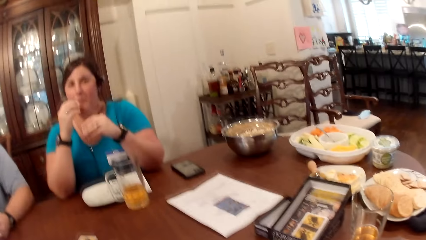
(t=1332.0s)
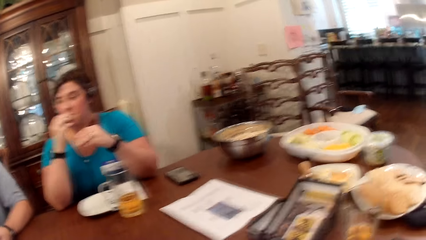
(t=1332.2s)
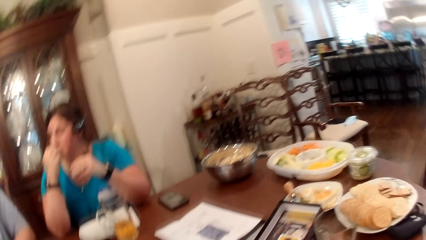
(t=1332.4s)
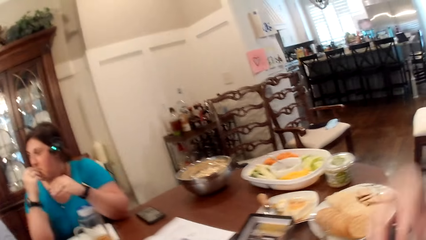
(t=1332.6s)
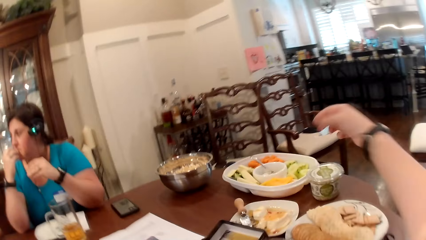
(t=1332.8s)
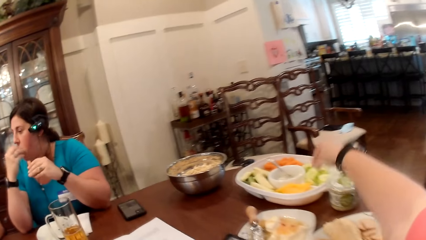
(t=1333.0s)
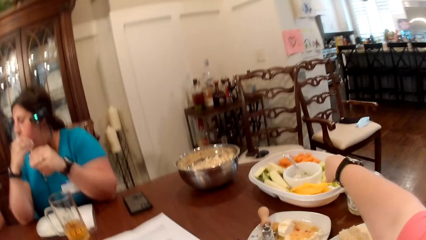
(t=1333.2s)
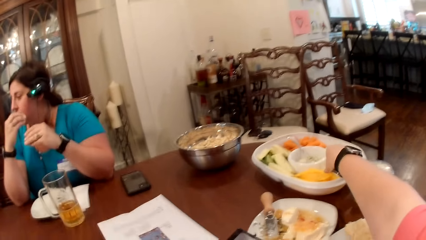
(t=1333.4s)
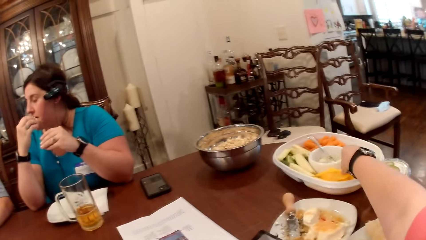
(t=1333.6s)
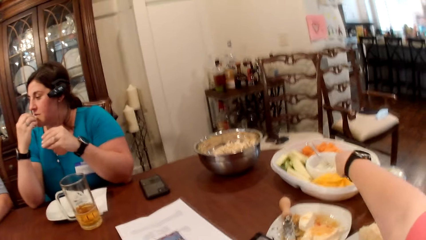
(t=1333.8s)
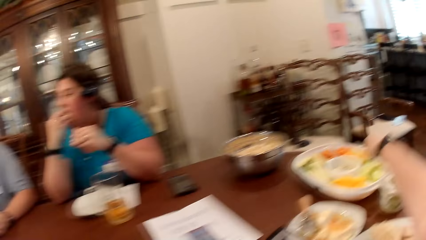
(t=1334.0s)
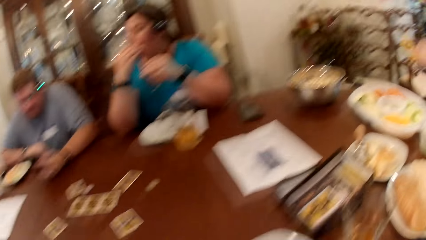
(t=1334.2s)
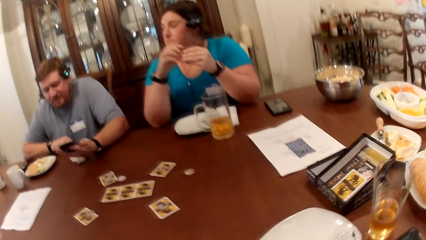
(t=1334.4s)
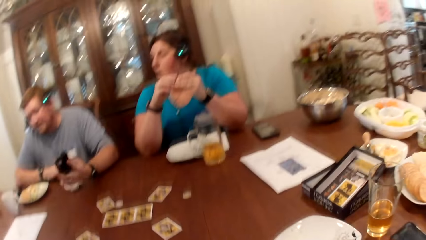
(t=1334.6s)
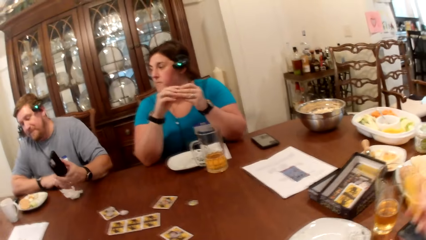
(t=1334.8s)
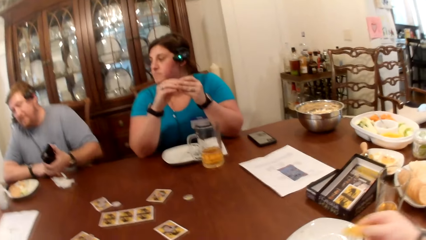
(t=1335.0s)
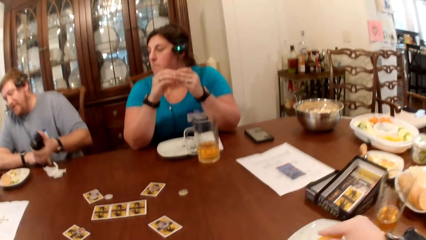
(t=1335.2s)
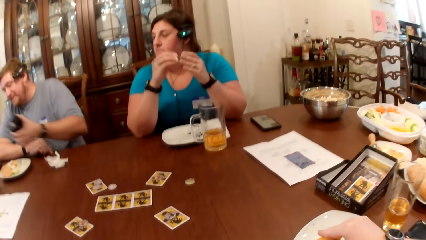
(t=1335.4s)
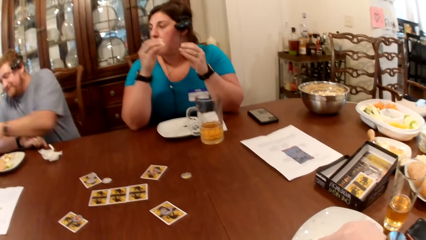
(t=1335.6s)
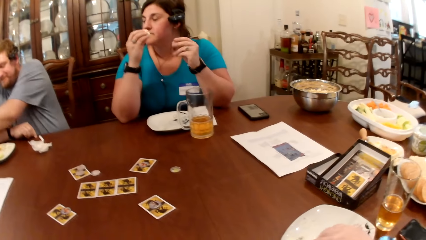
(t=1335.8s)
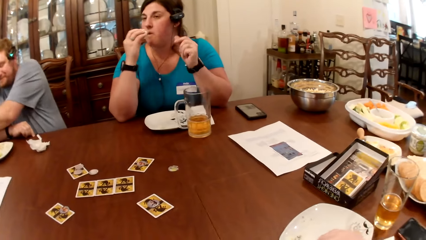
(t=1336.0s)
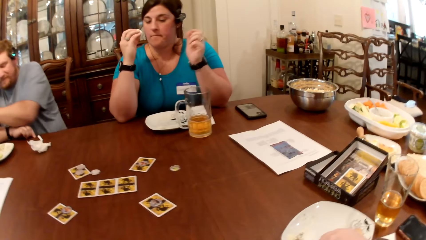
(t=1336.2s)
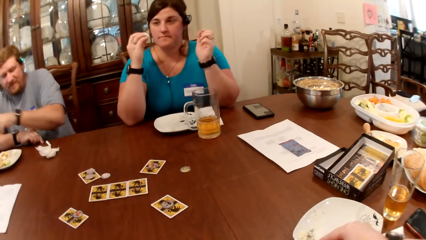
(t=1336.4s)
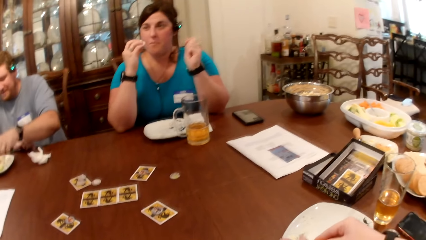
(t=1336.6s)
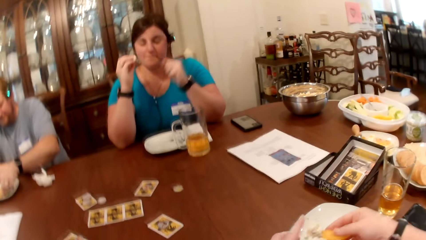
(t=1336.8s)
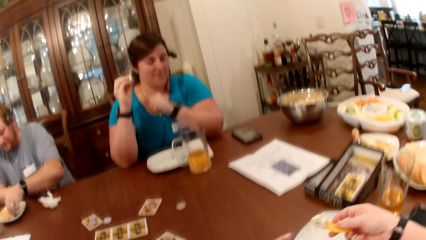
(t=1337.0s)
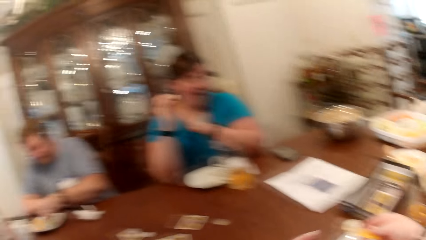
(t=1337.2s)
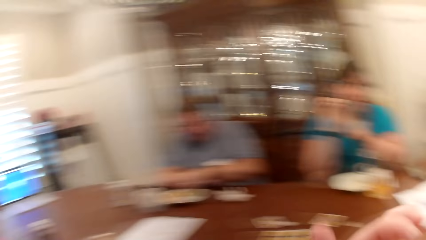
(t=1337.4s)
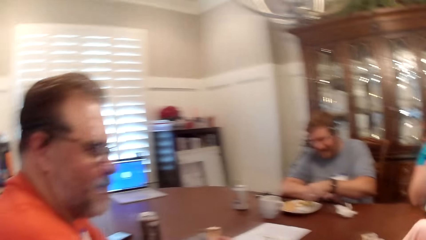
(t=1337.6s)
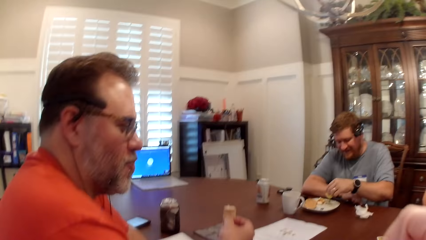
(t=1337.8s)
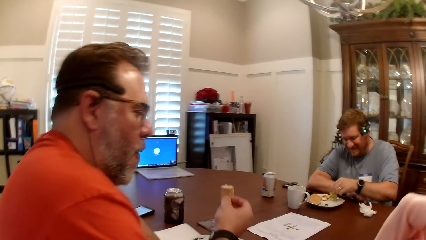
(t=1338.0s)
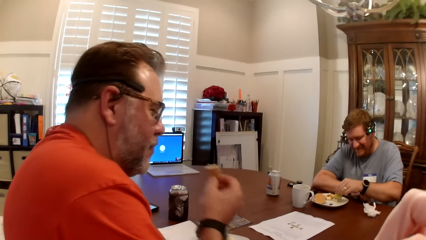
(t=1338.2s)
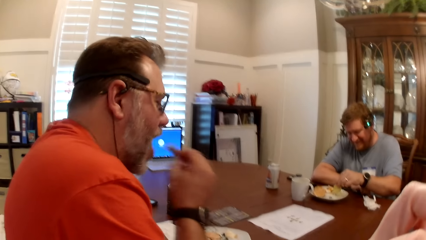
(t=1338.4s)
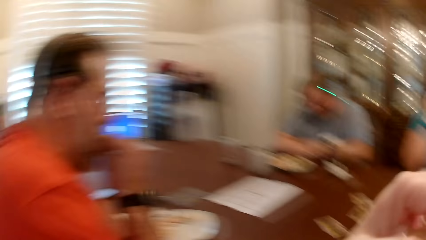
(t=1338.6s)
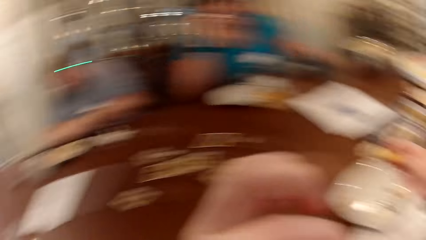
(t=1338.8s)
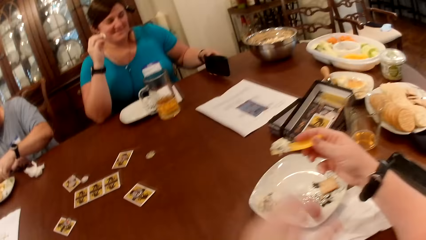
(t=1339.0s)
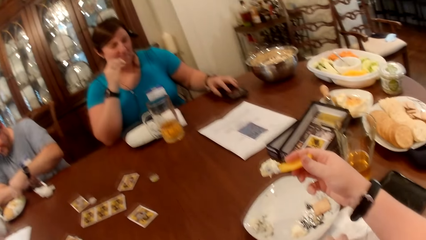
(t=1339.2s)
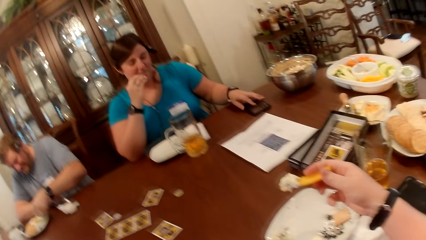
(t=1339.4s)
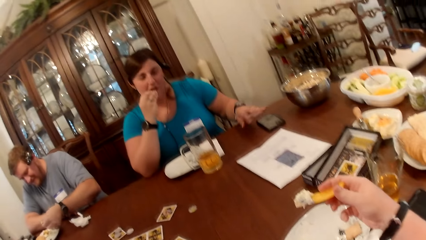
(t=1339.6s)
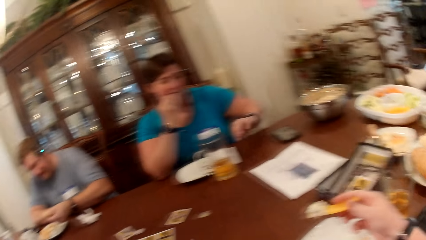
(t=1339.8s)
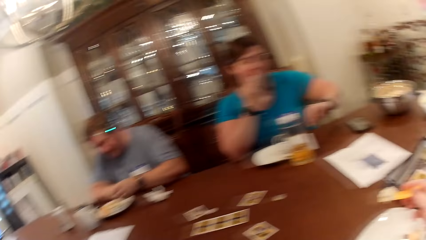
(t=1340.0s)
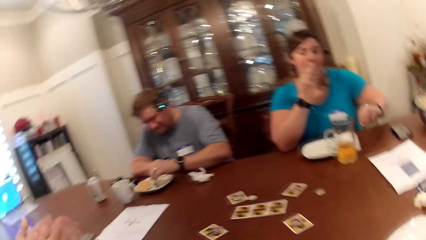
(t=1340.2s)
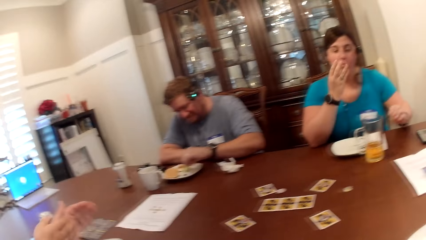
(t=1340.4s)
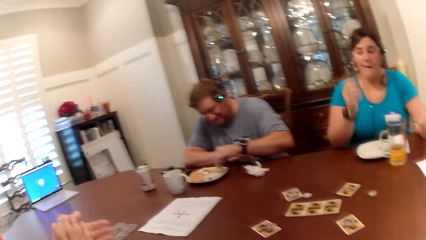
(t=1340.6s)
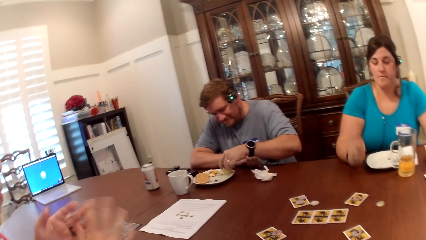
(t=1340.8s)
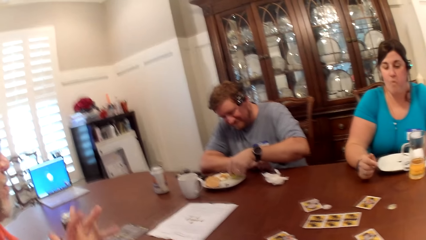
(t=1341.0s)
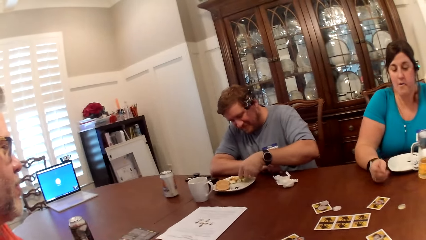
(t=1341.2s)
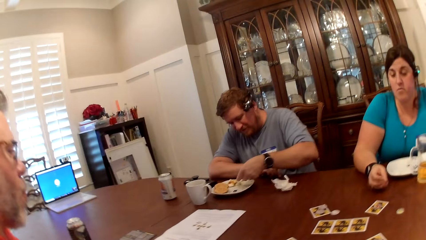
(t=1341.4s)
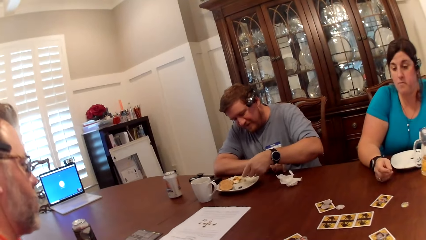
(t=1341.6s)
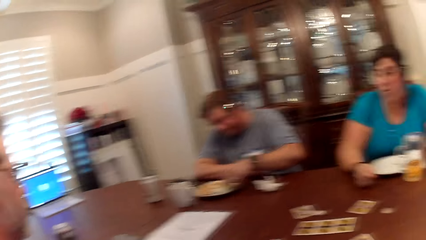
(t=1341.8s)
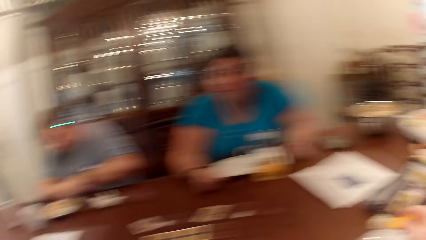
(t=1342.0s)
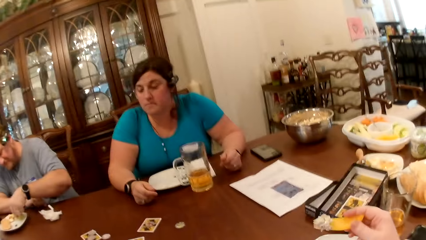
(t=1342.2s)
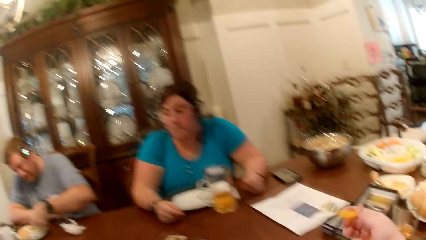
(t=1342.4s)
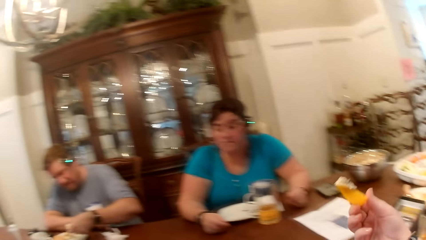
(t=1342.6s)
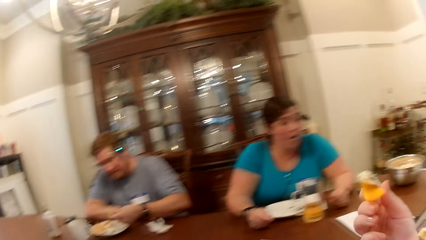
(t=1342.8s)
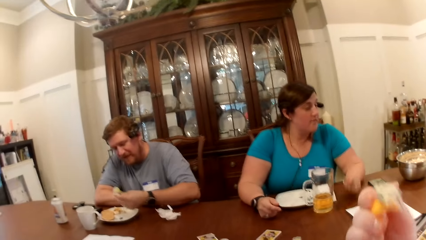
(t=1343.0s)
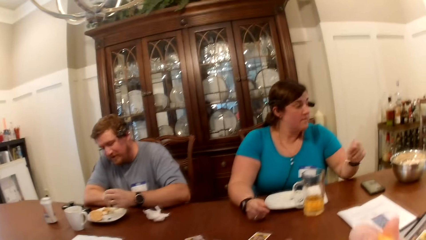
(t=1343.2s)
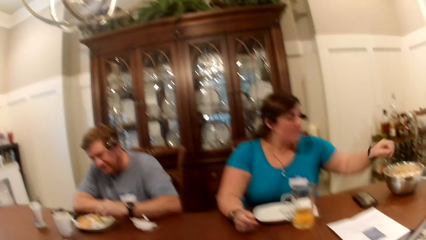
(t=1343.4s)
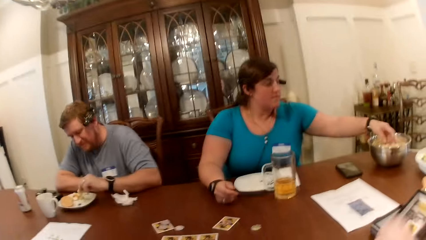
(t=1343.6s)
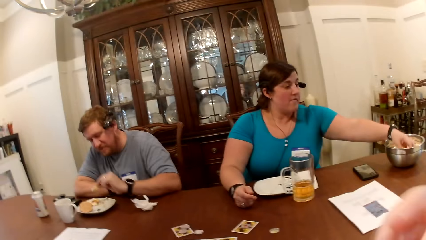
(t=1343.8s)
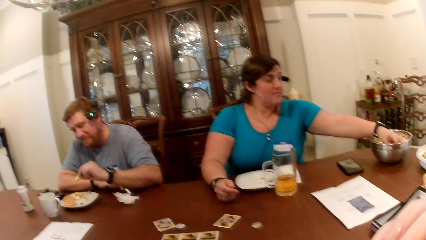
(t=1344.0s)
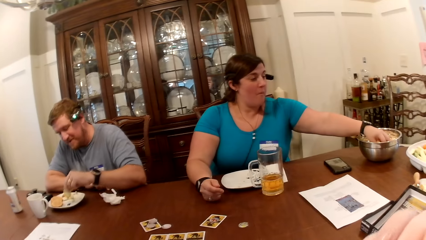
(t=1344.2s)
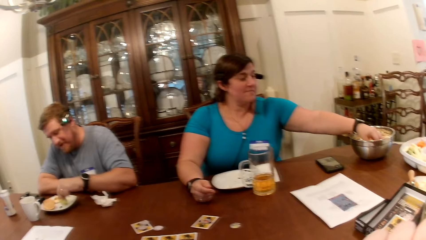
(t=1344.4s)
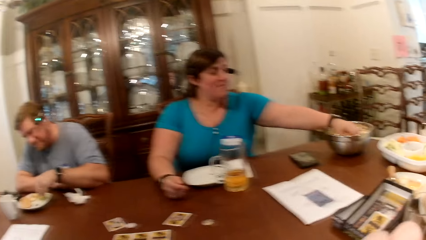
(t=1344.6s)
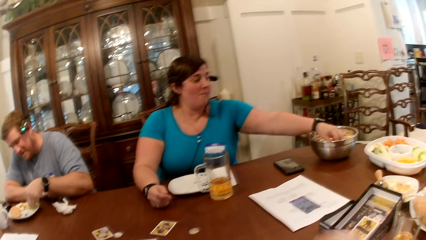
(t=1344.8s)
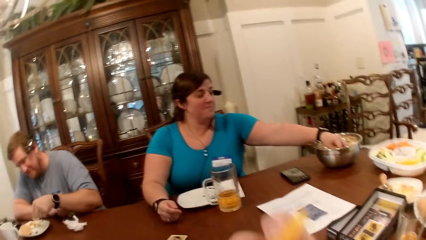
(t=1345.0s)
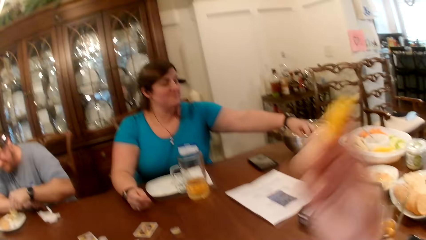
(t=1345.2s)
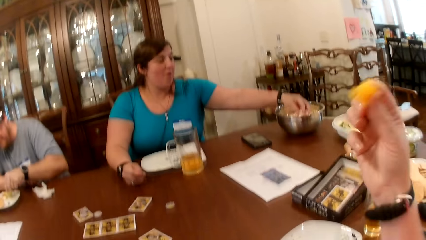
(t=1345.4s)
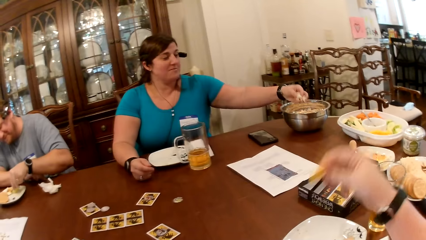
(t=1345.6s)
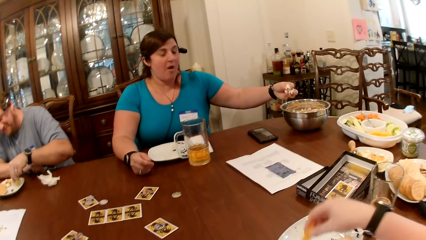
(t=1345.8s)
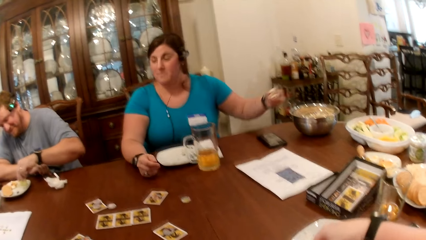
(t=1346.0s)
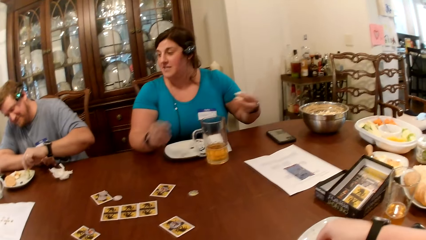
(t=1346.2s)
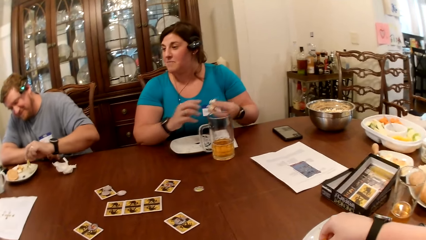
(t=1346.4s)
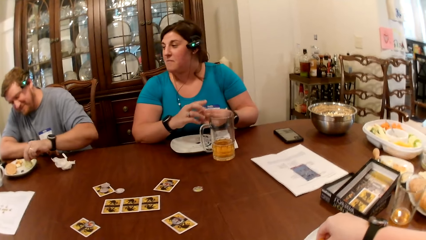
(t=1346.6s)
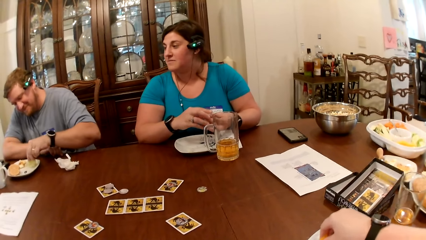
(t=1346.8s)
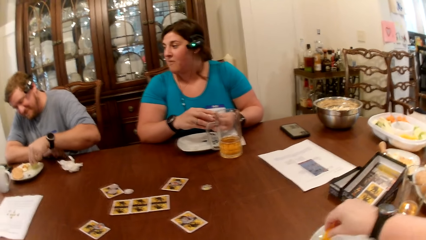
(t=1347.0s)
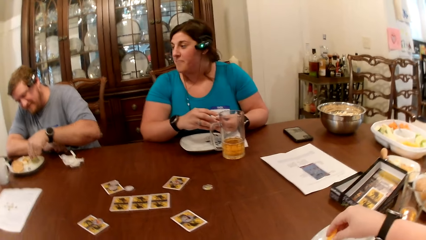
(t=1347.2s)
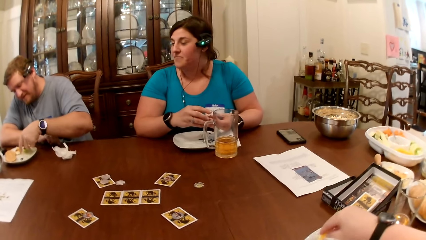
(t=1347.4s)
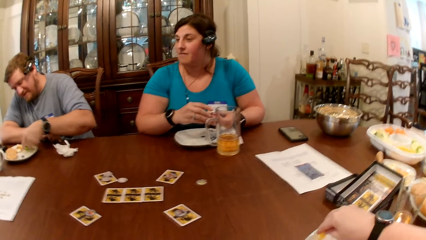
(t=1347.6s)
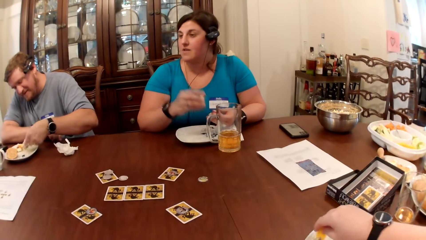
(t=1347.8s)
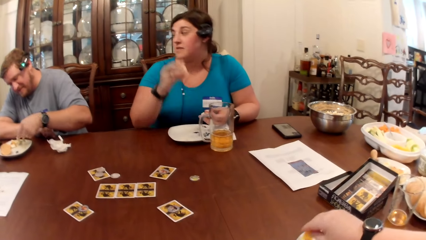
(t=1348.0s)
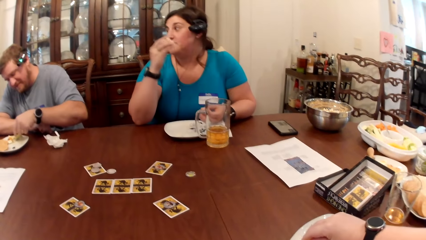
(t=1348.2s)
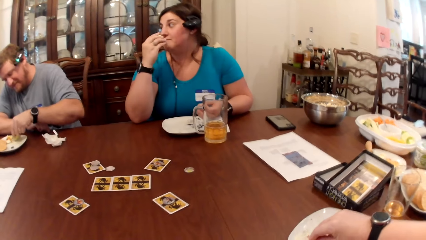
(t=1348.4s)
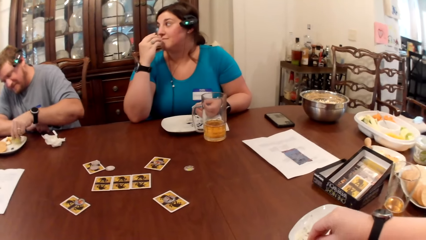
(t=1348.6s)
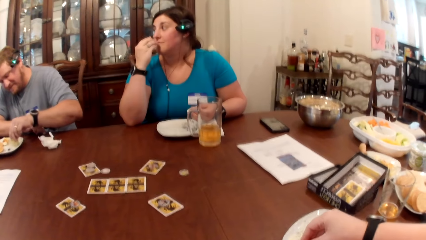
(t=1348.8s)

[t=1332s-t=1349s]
The camera wearer picks food from the bowl with her right hand. A man drops a phone on the table. The camera wearer puts cream on the food with both hands. Another man holds food with his right hand. The first man picks food from the plate with his left hand. The camera wearer looks at the other man. The other man eats food with his right hand. The camera wearer holds the food with her right hand. A woman holds her phone with her left hand. The woman eats food with her left hand. The camera wearer eats food with her right hand. The first man picks food from the plate with his left hand. The woman picks chips from the bowl with her left hand. The woman holds the chips in both hands.
